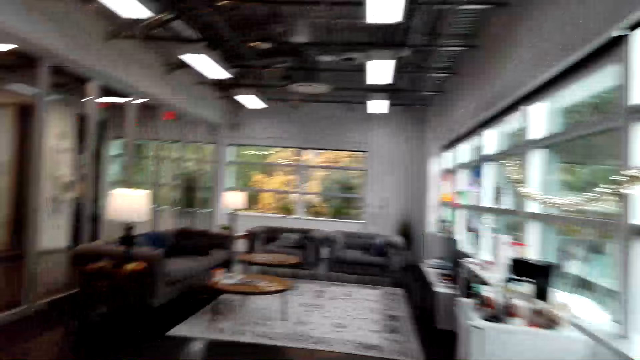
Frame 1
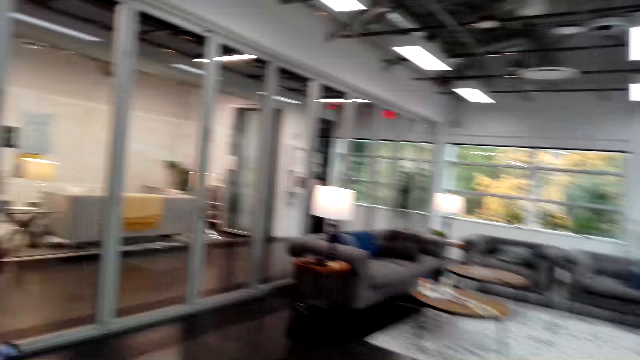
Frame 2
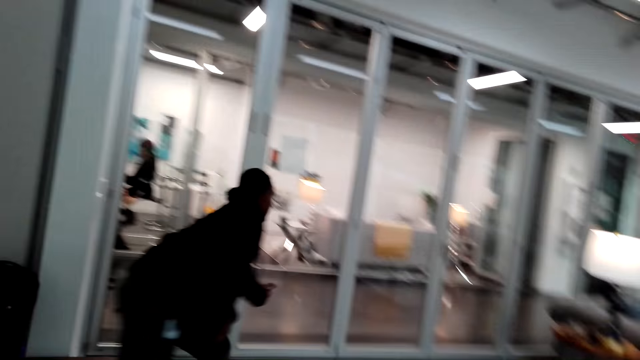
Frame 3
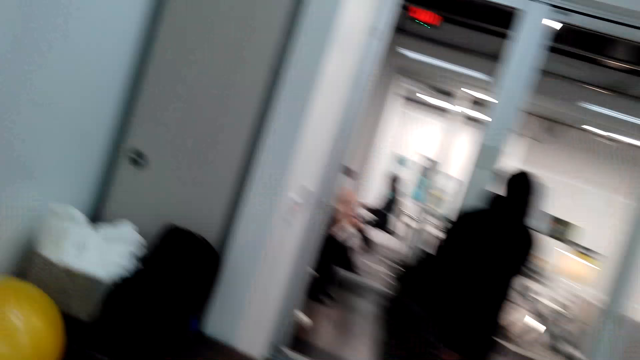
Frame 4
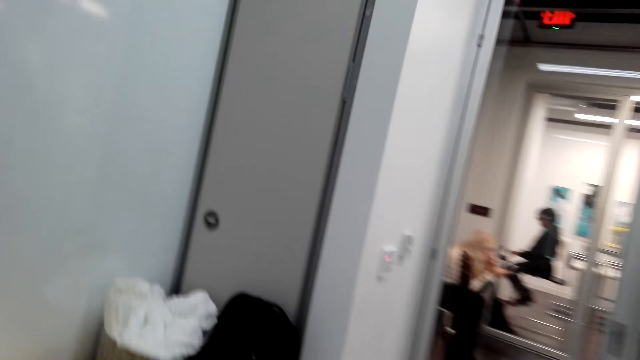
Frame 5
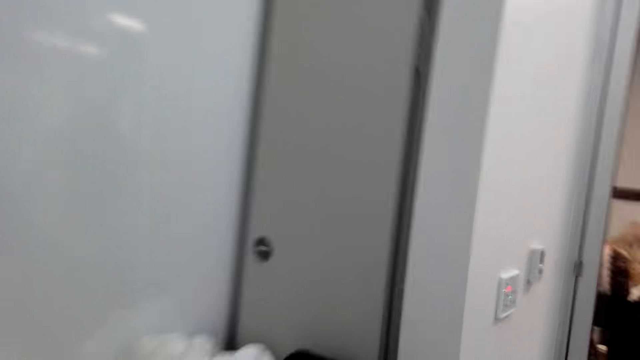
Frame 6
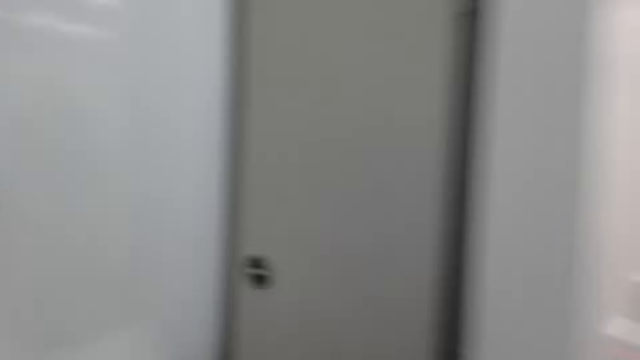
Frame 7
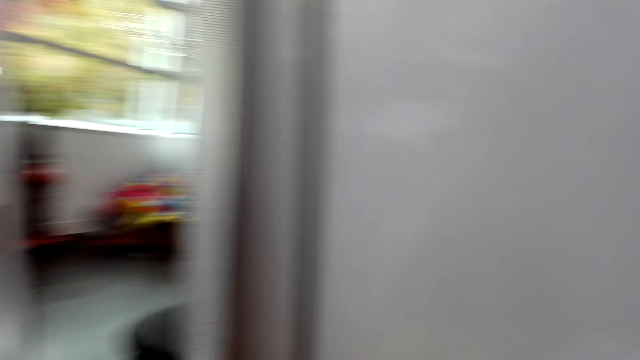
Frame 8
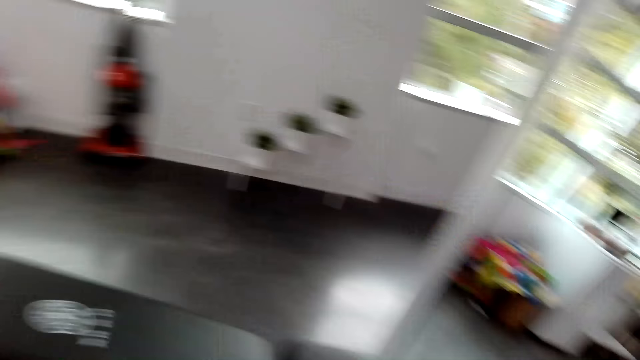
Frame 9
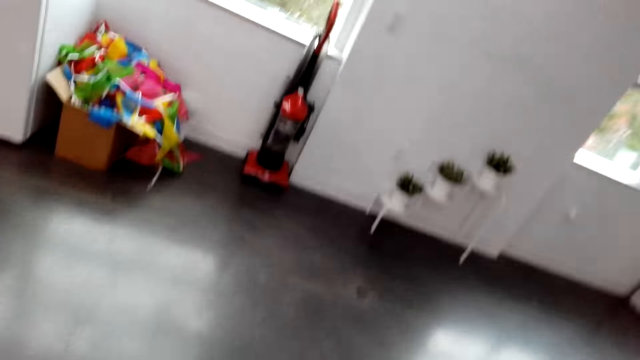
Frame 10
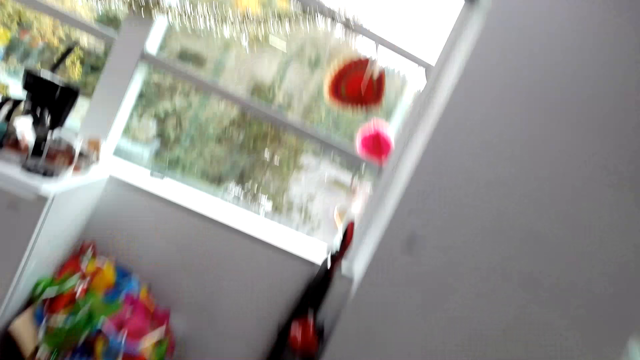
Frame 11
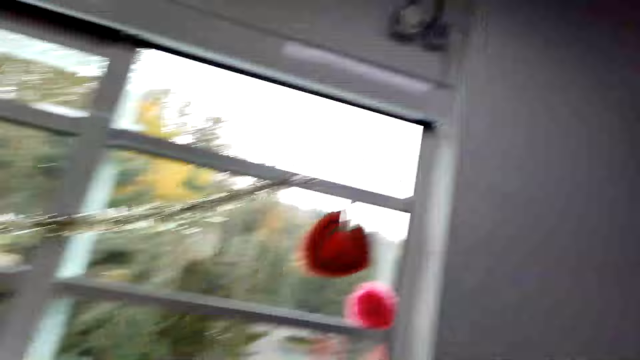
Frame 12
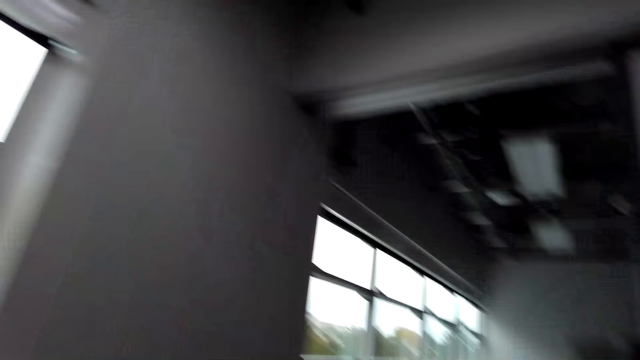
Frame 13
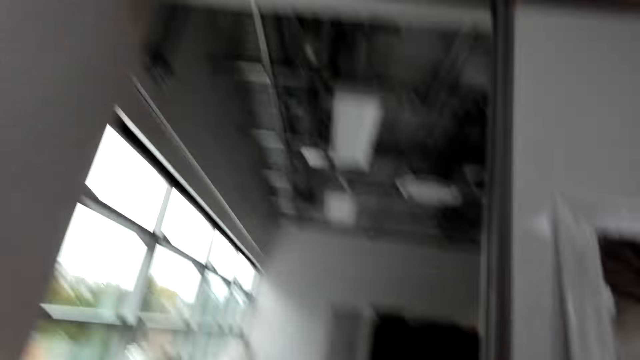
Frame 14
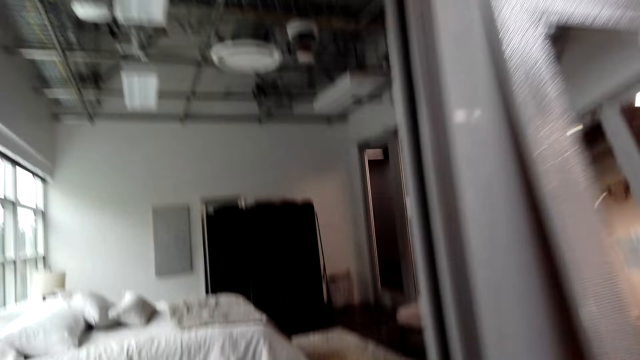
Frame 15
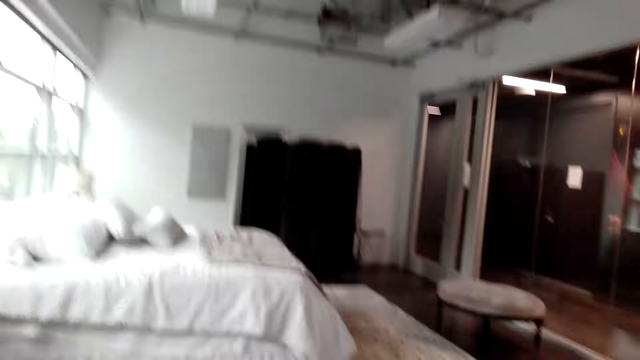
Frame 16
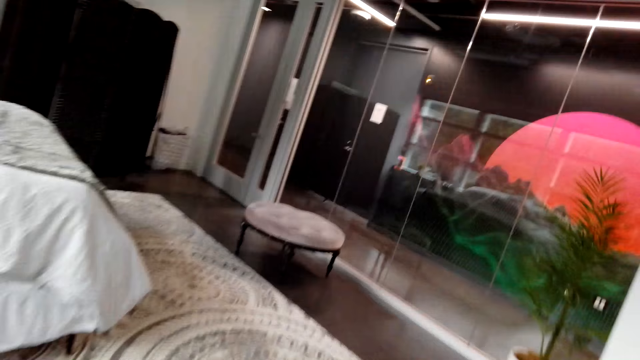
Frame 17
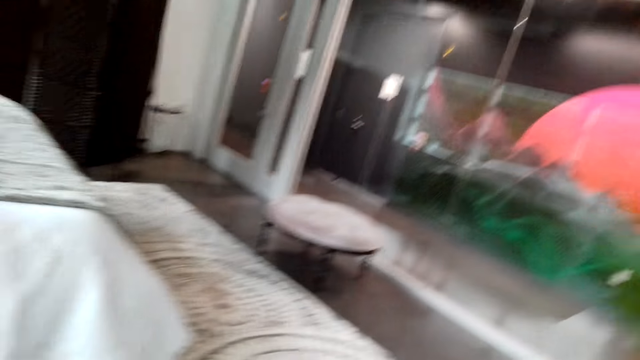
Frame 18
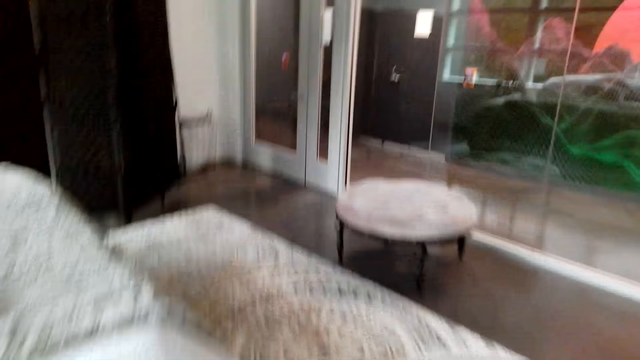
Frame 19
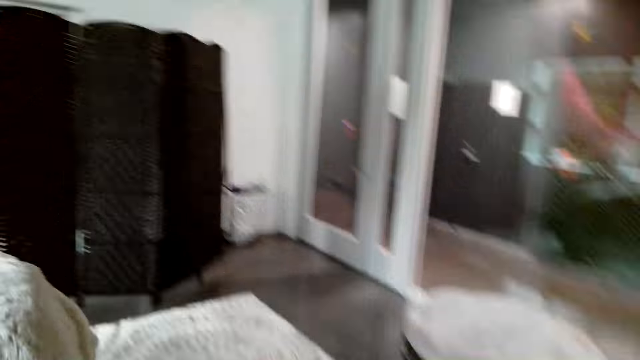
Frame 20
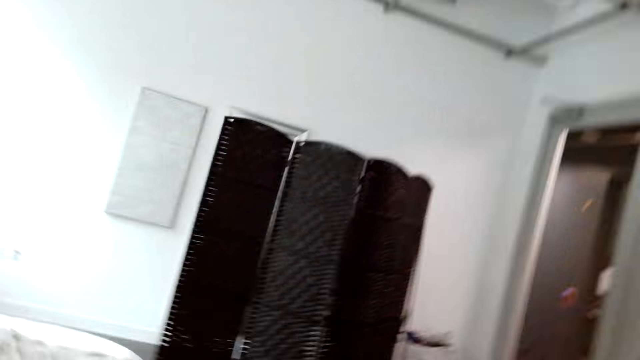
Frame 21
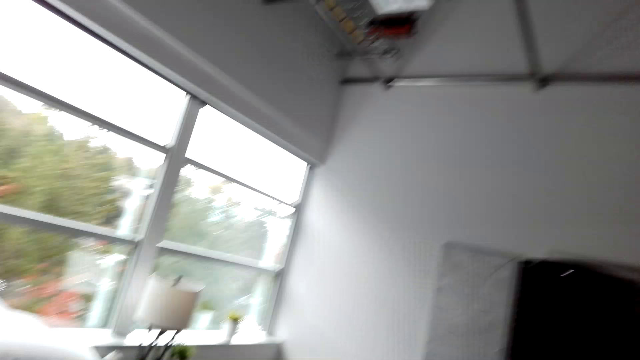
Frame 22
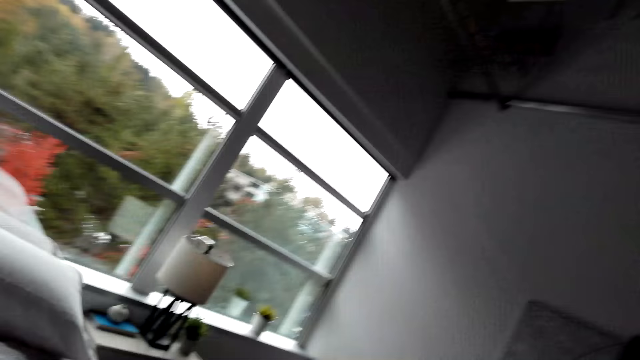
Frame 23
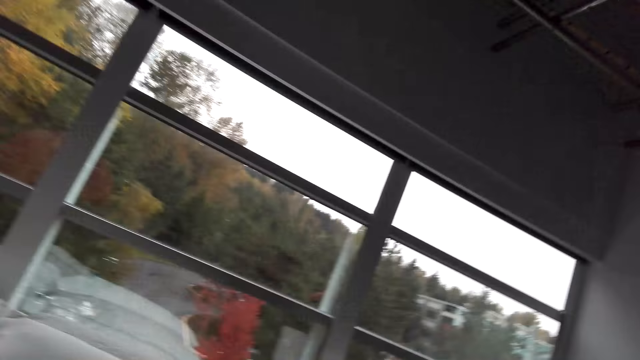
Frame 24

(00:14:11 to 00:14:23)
The camera wearer moves around.

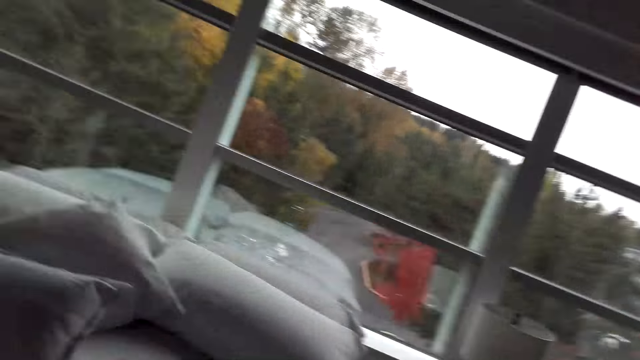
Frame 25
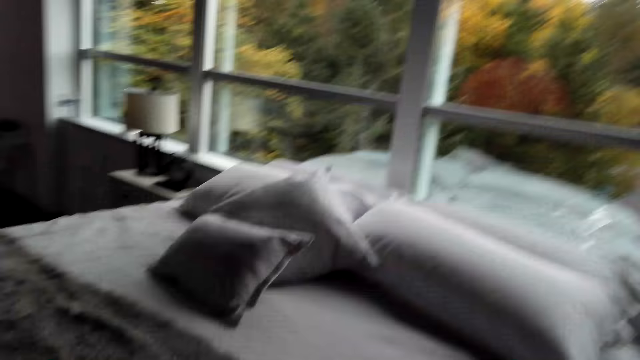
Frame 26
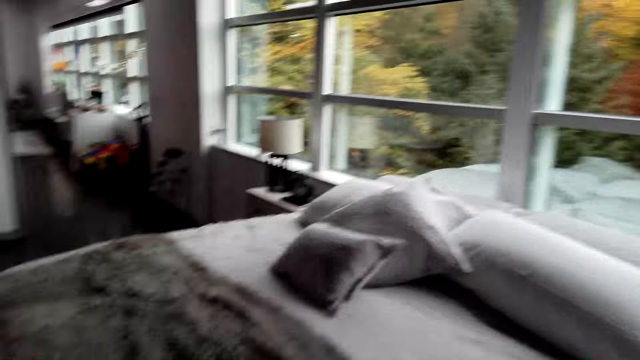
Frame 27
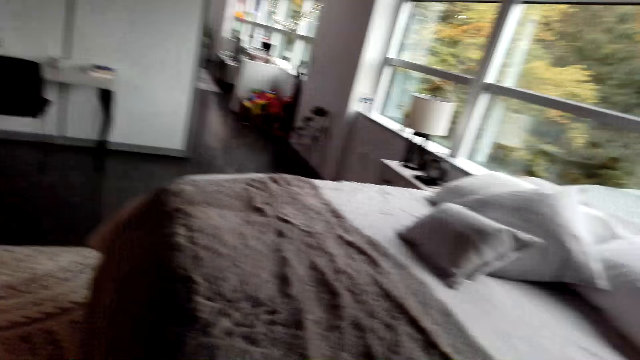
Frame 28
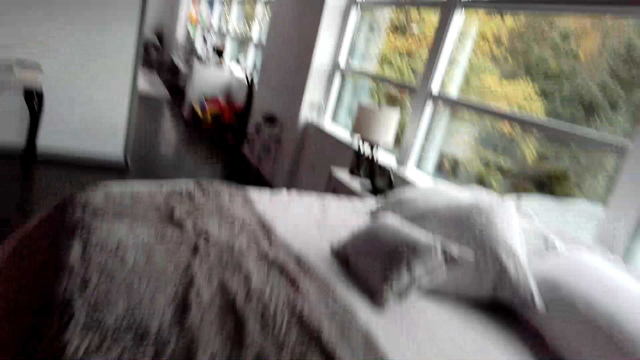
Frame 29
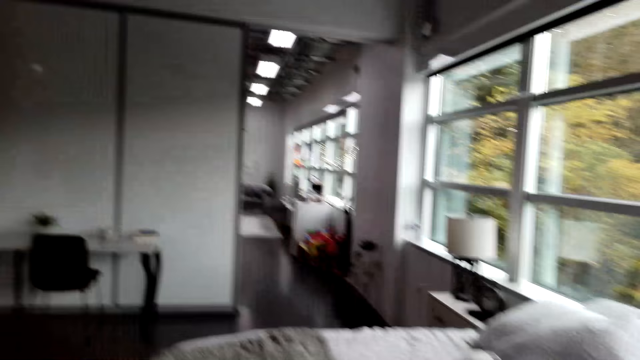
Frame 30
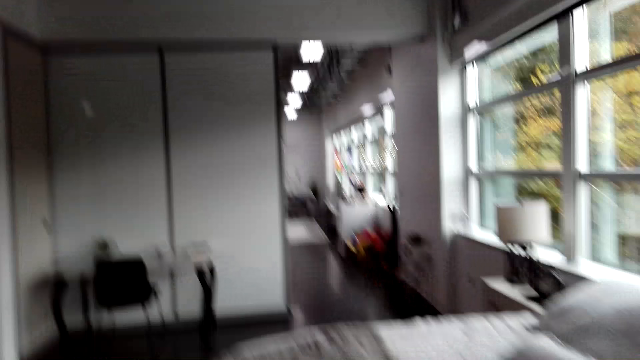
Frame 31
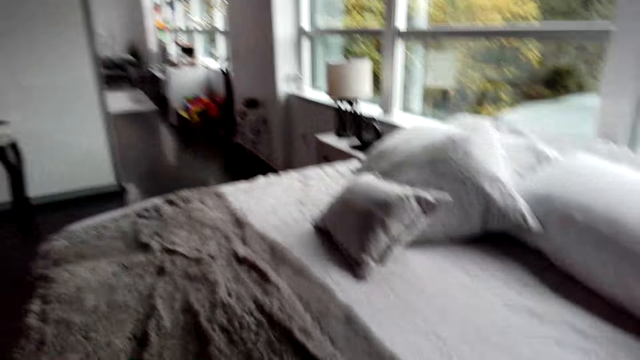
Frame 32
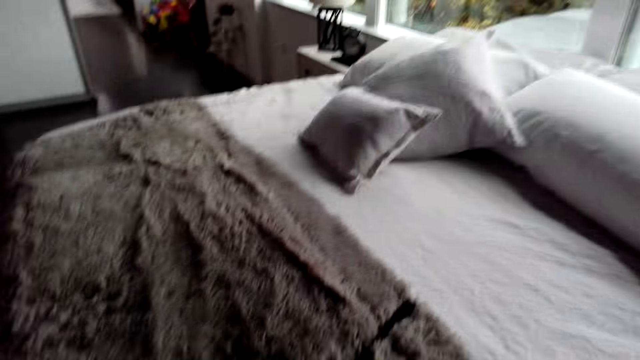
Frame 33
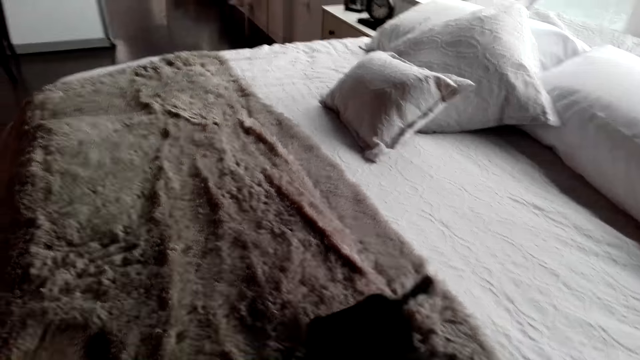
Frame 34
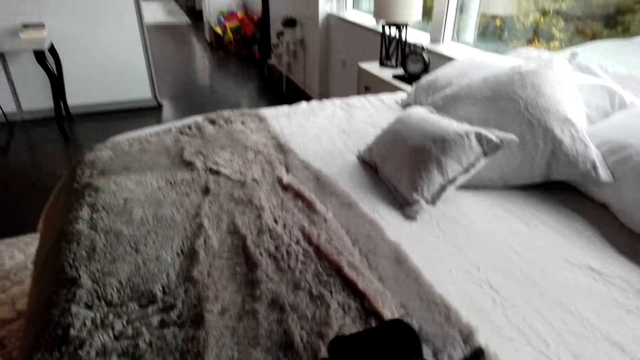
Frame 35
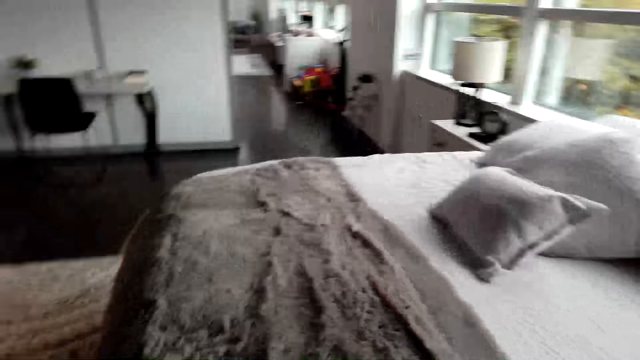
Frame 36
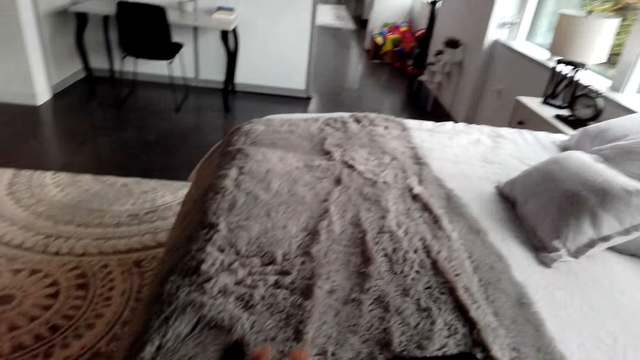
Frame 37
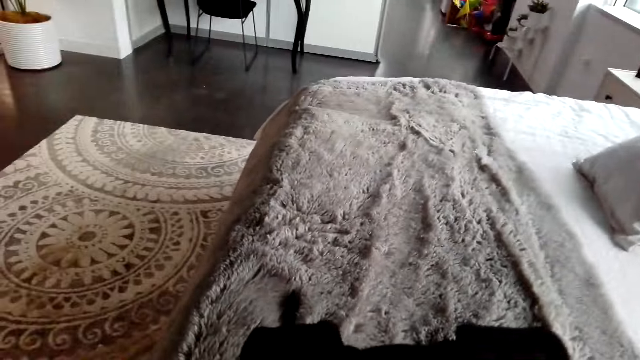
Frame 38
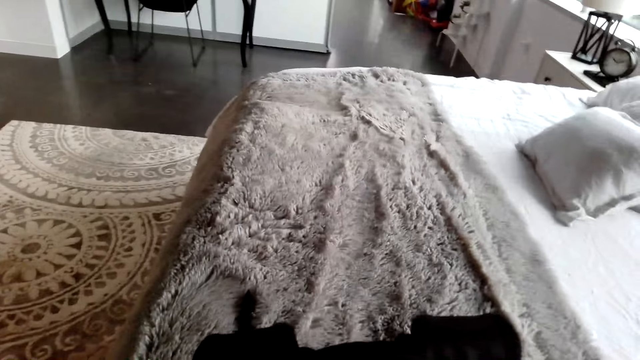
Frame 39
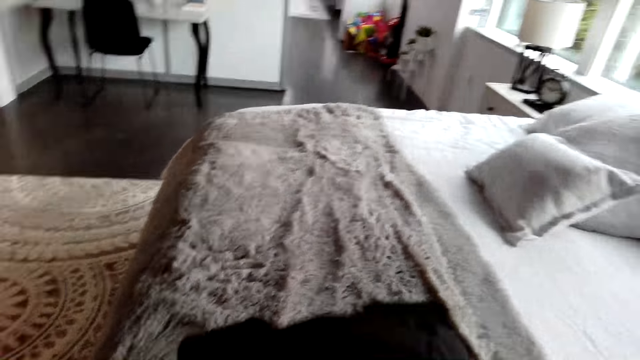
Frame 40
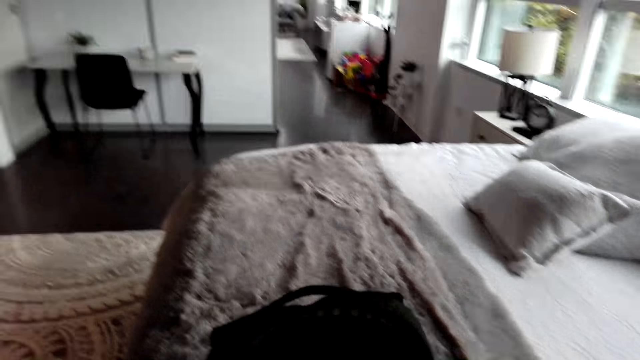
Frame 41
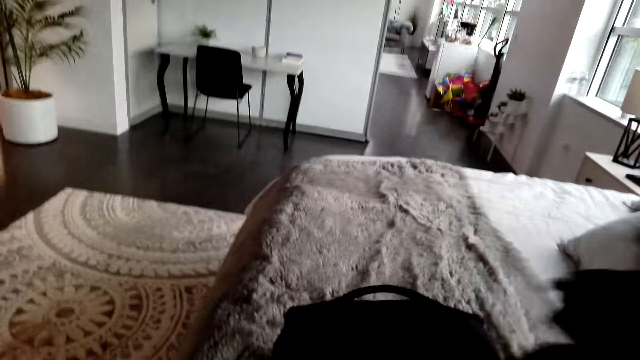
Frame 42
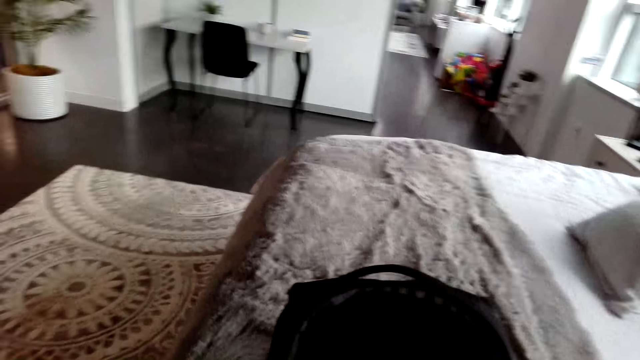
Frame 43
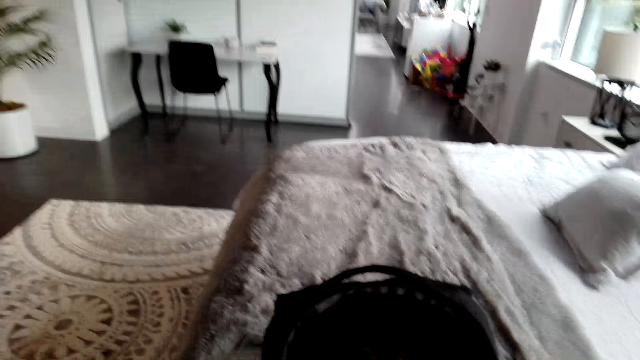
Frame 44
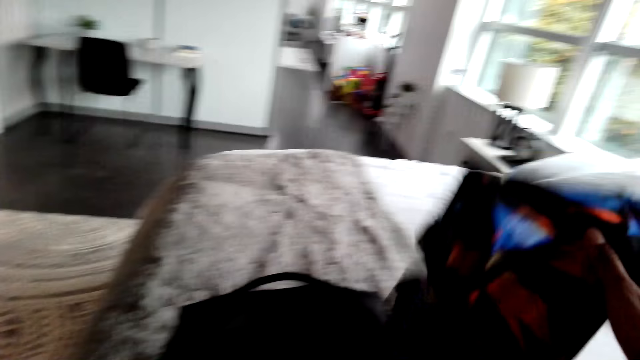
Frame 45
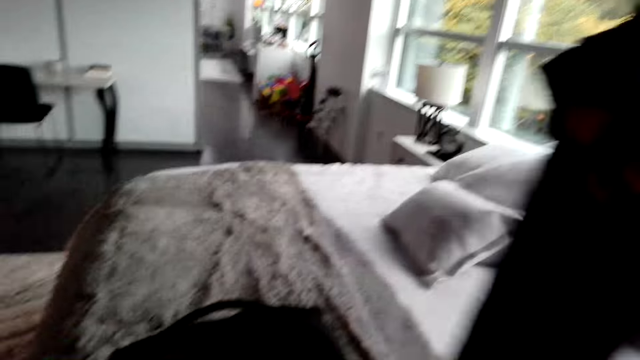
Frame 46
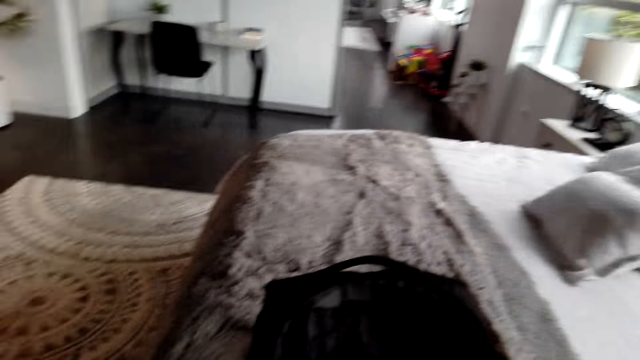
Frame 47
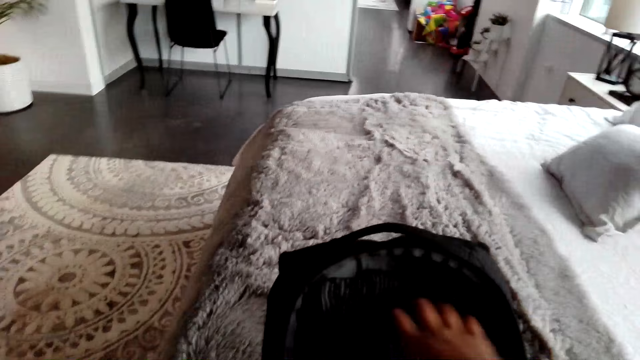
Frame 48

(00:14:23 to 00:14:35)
The camera wearer puts the bag on the bed. They remove the clothes from the bag. They touch the bed. They put the clothes on the bed. They put the bag on the bed. They remove the clothes from the bag. They put the clothes on the bed. They pick the cloth from the bag.
